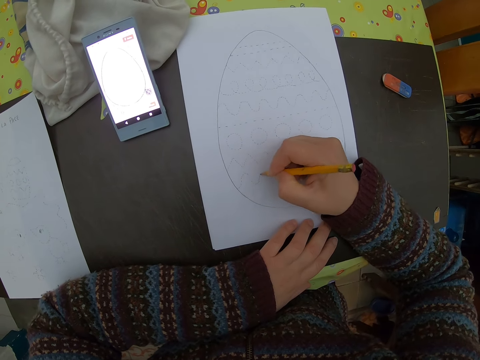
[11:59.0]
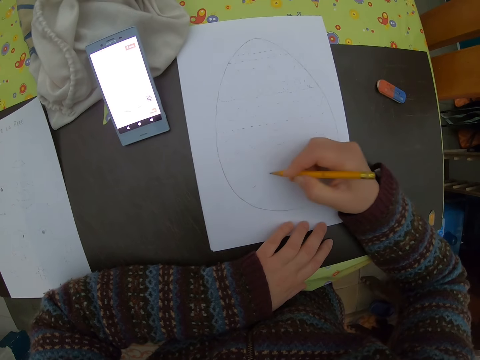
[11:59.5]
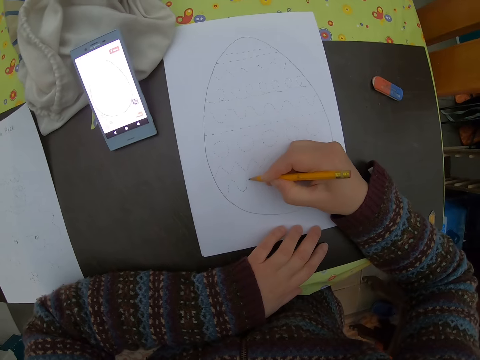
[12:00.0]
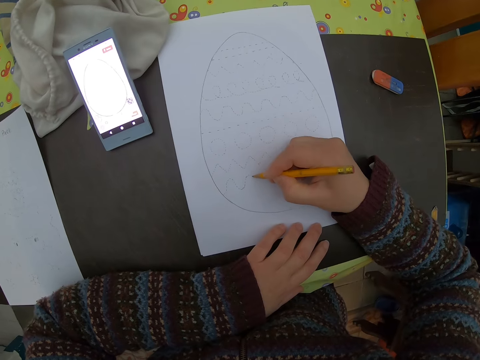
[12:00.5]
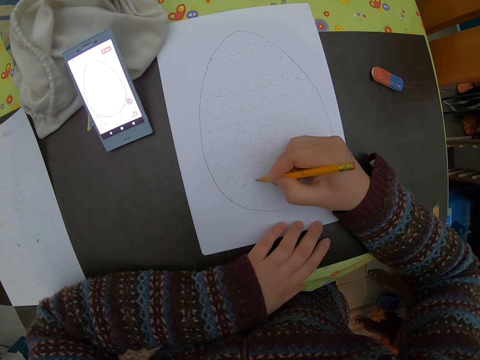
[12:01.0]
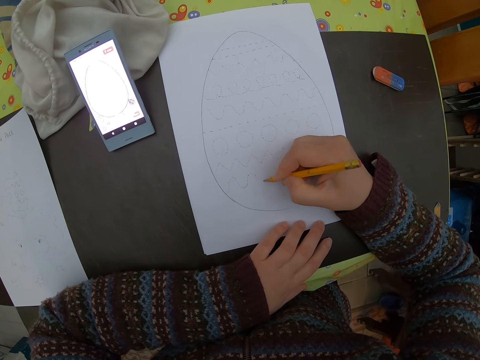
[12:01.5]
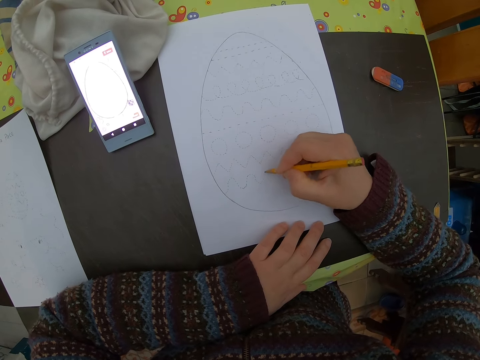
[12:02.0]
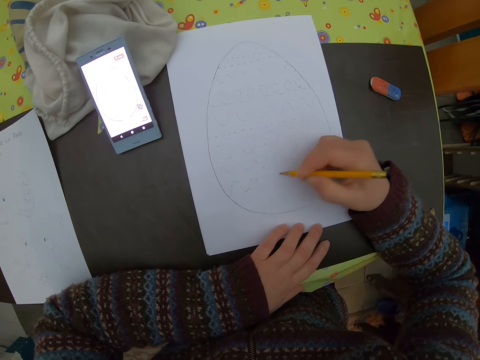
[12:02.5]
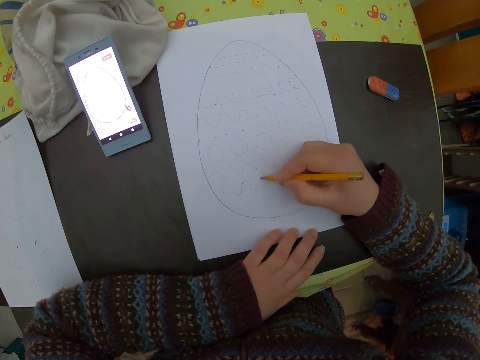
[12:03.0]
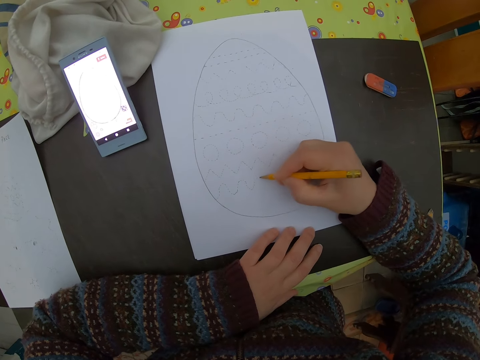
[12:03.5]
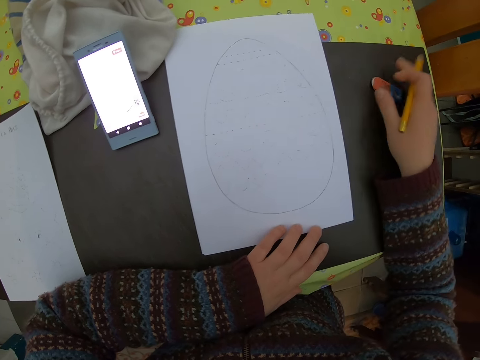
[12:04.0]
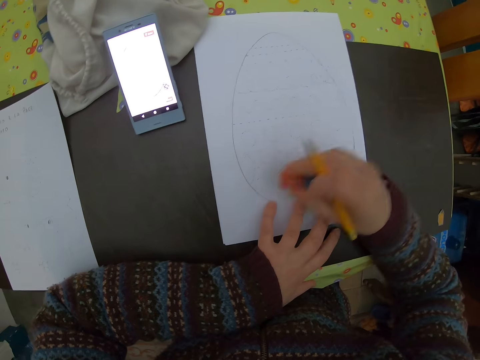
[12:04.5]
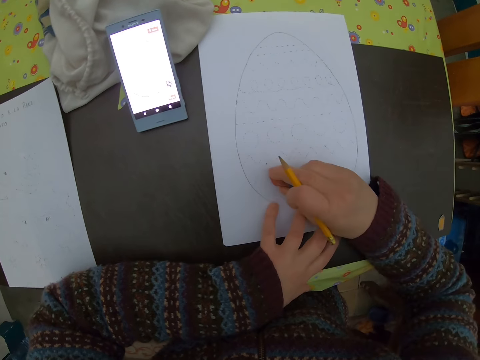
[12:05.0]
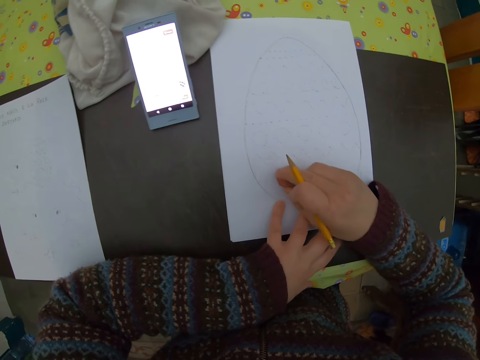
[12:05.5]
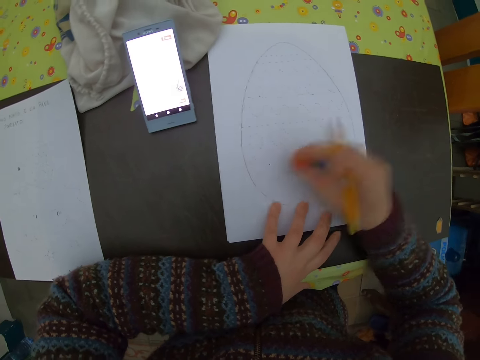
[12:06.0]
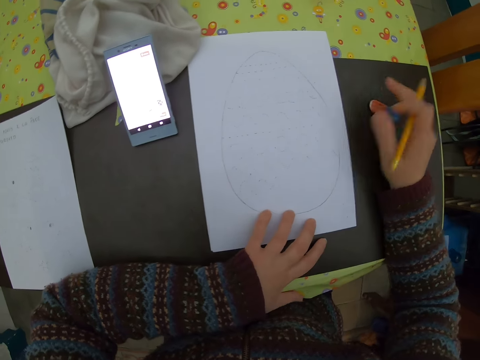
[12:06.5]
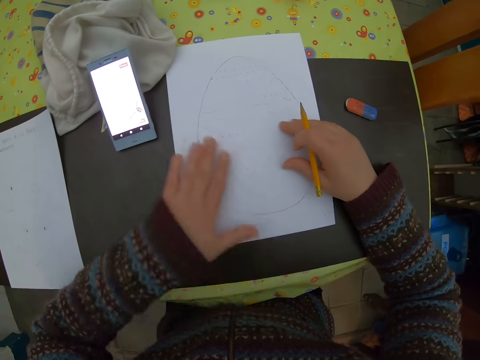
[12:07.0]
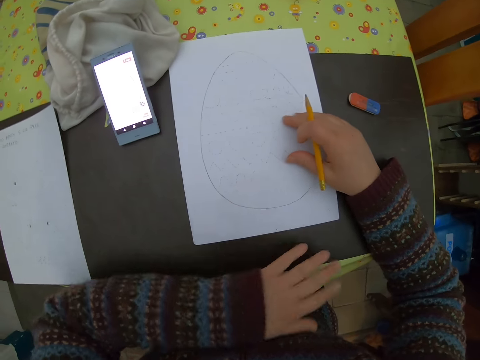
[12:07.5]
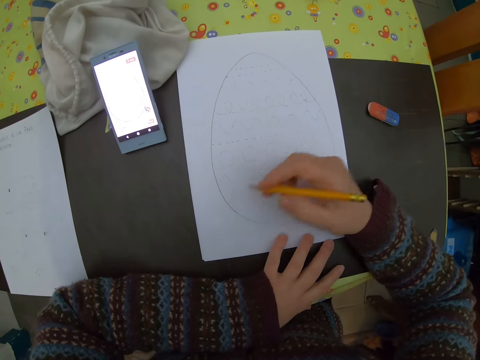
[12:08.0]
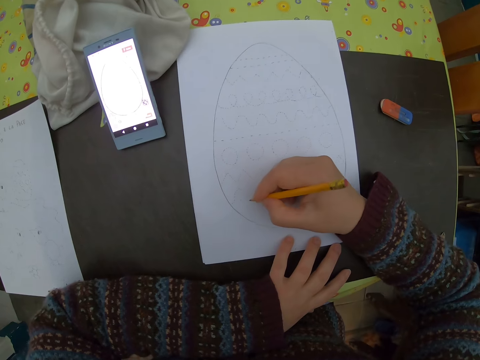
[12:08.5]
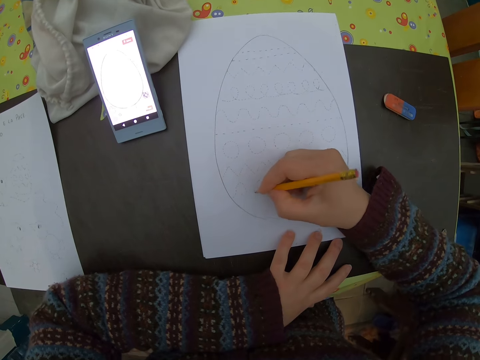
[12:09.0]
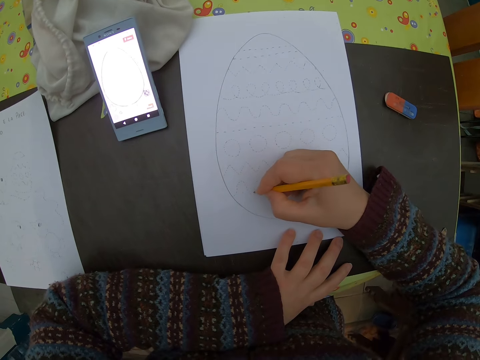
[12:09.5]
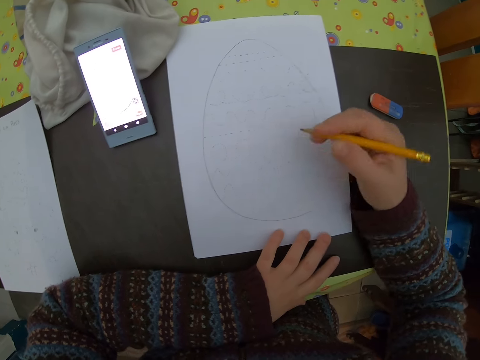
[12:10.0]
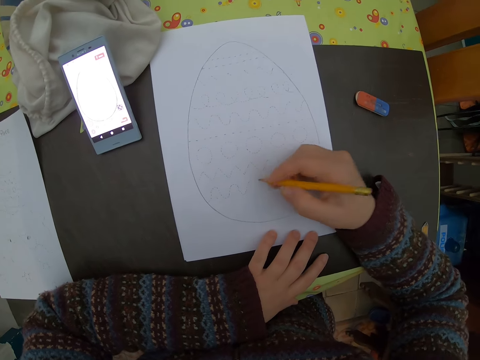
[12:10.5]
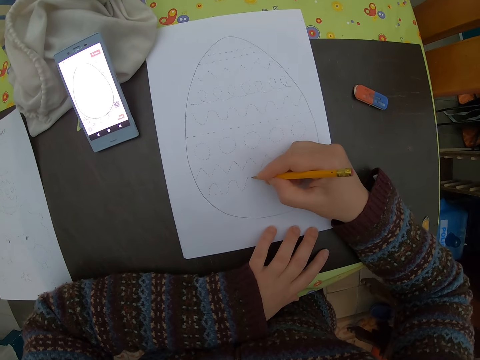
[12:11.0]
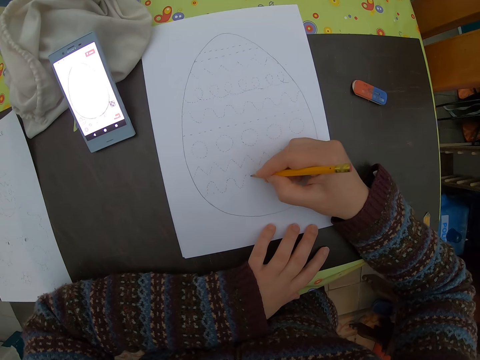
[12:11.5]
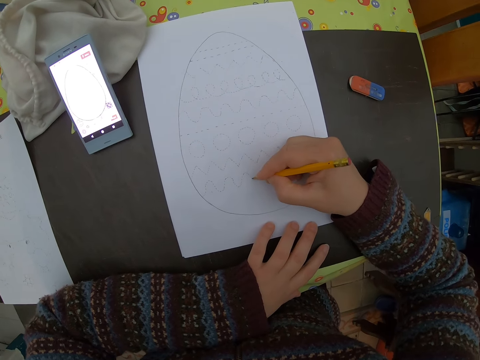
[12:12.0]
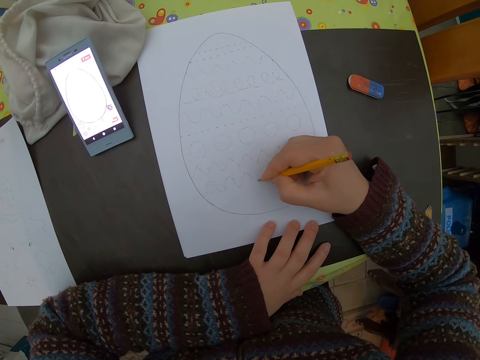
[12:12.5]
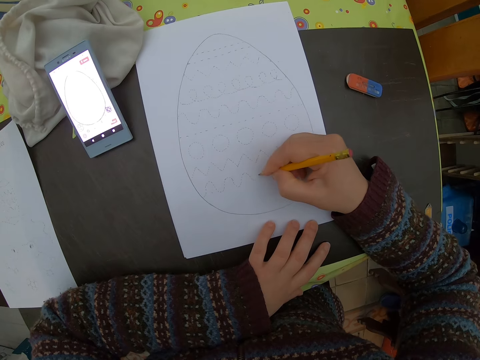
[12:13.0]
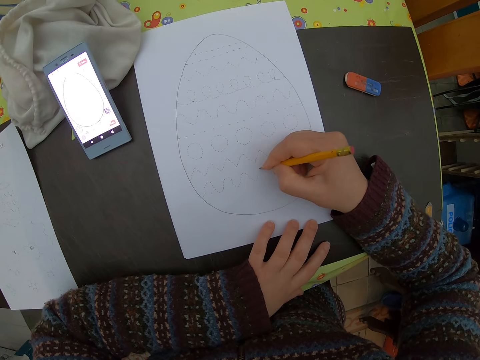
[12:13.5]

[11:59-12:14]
The camera wearer picks the eraser on the table with her right hand. She cleans images on the plain paper with the eraser in her right hand. She drops the eraser on the table with the pencil in her right hand. She cleans the paper on the table with her left hand. She holds the paper on the table with her left hand. She draws images on the paper with the pencil in her right hand.

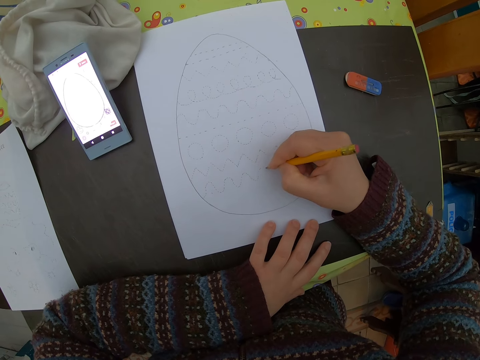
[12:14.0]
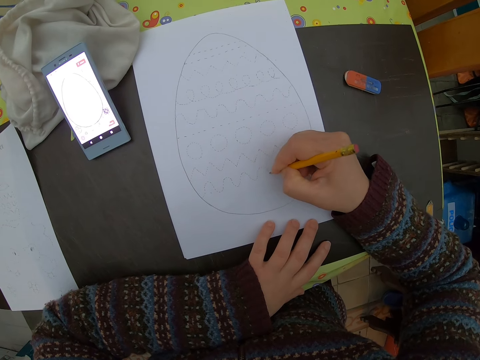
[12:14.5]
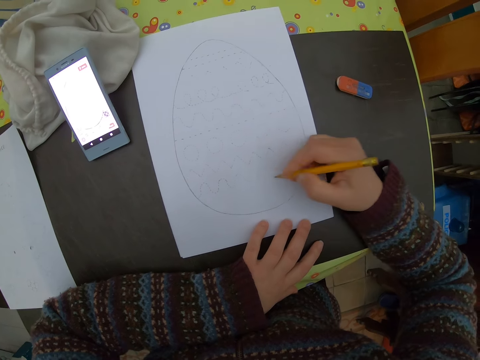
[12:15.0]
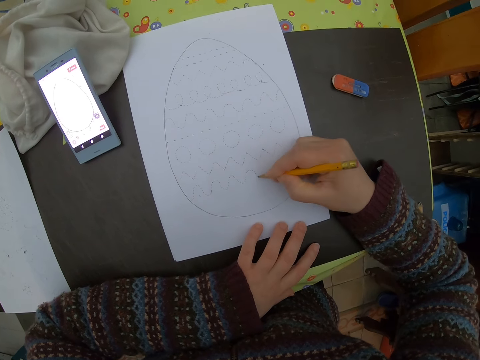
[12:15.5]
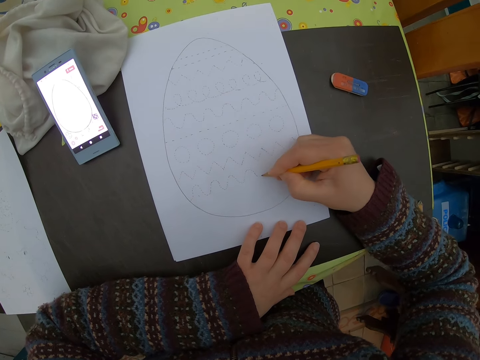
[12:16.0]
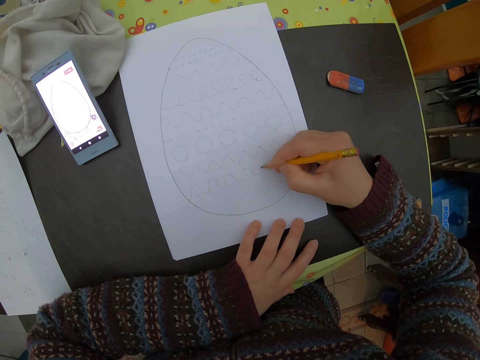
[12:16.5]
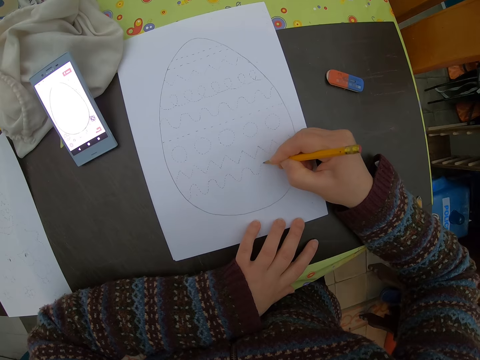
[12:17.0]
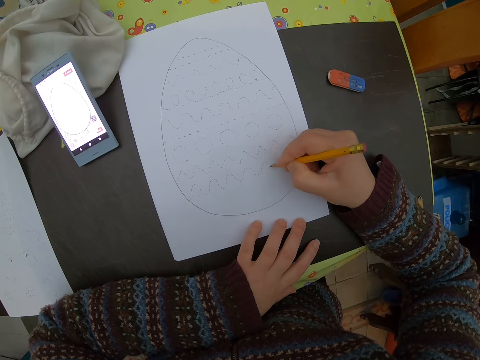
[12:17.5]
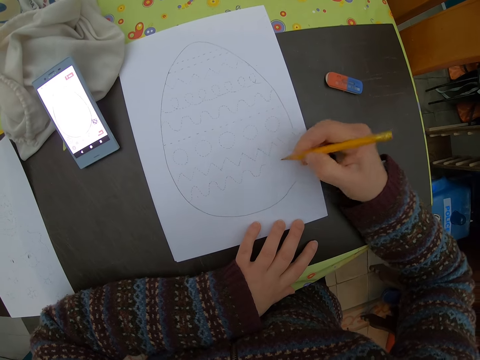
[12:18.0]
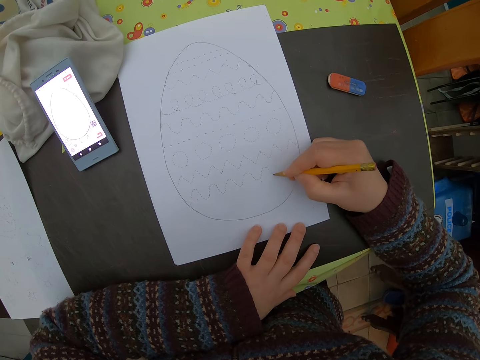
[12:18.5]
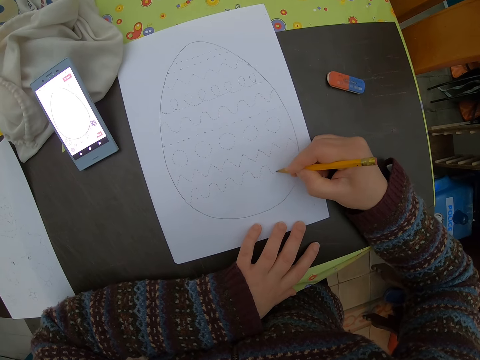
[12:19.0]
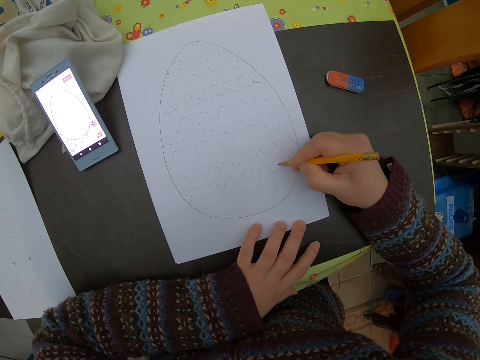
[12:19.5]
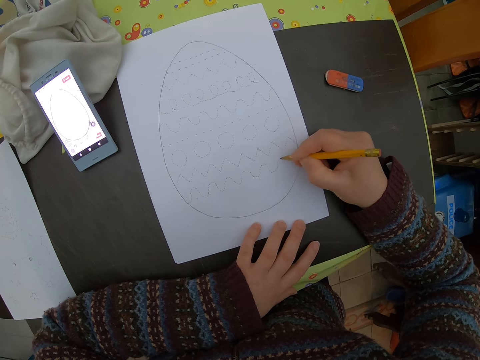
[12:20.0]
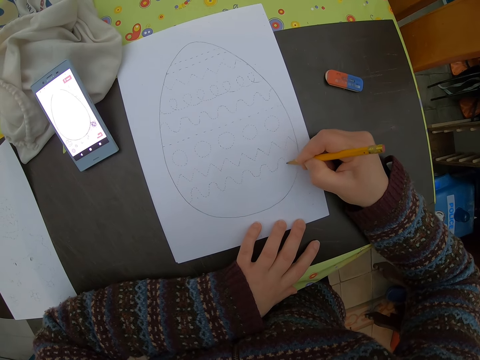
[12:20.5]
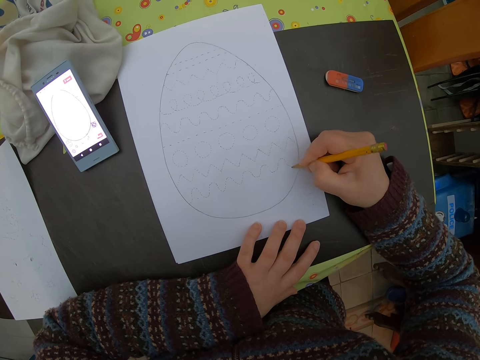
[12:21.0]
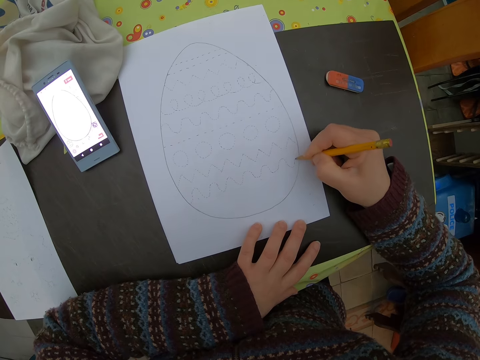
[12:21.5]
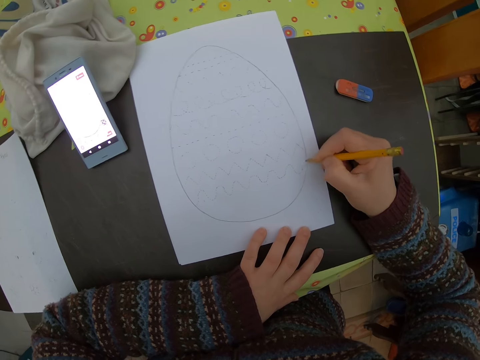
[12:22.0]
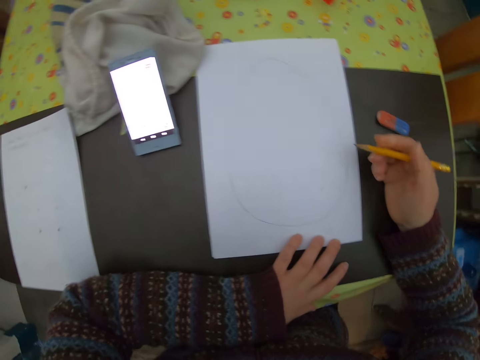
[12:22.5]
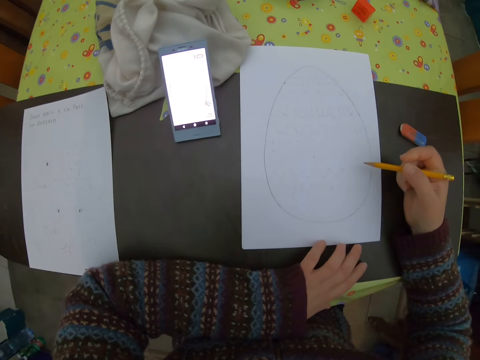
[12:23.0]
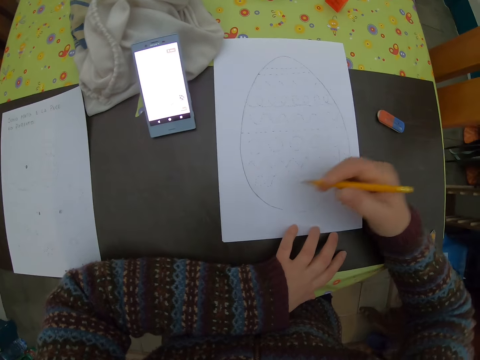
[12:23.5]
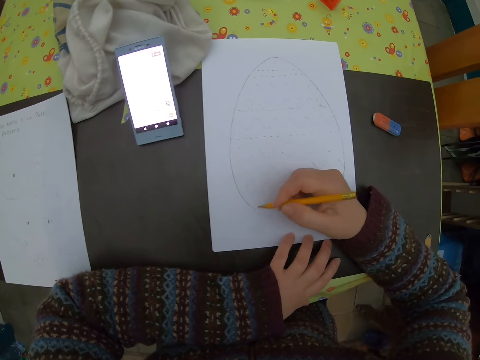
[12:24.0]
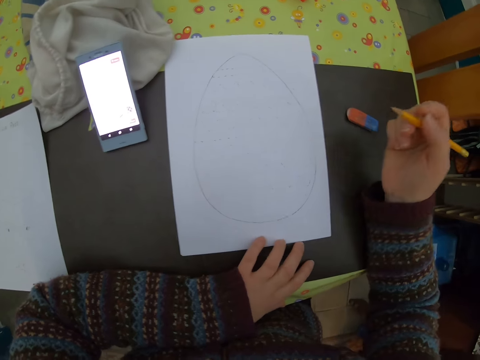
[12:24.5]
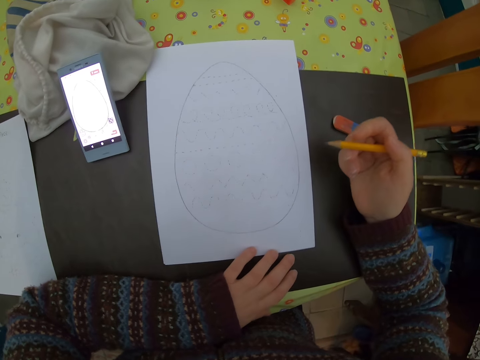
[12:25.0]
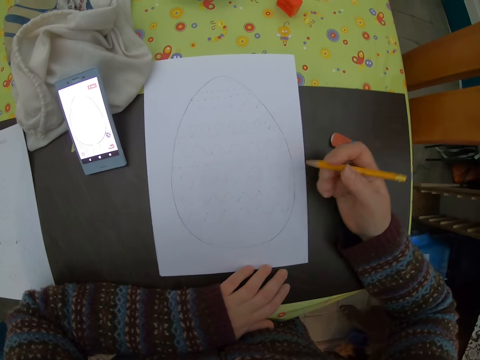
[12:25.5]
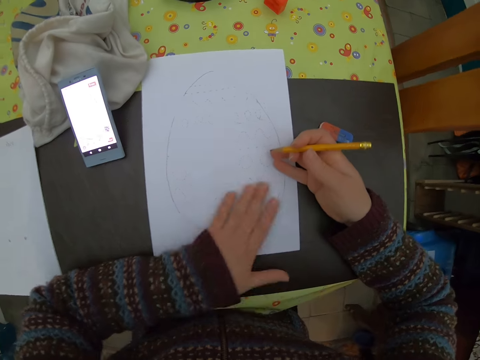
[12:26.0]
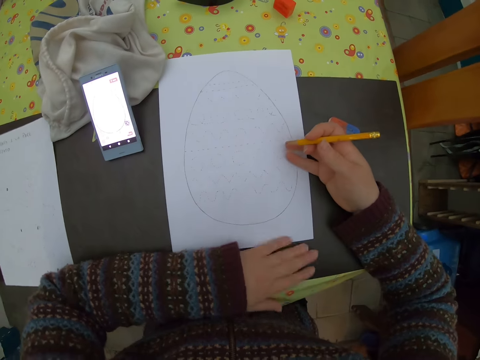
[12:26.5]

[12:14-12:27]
The camera wearer moves the hand.
